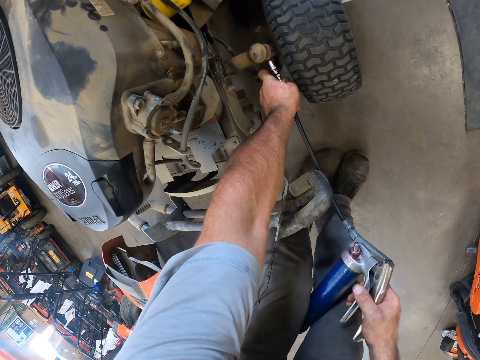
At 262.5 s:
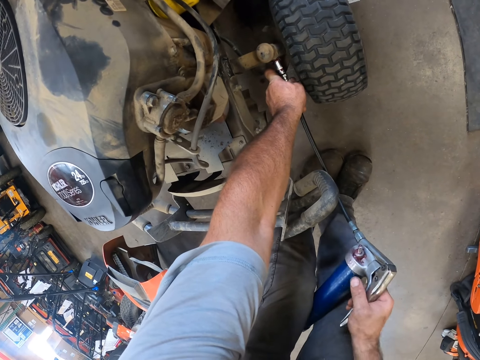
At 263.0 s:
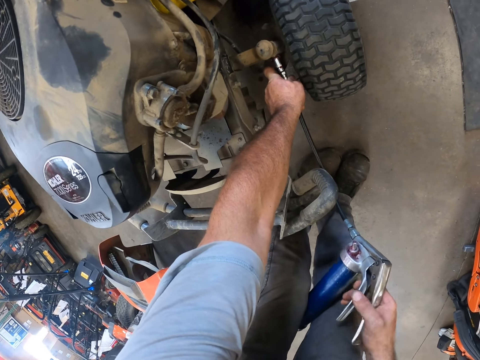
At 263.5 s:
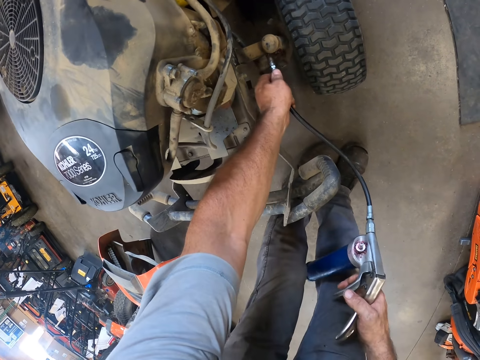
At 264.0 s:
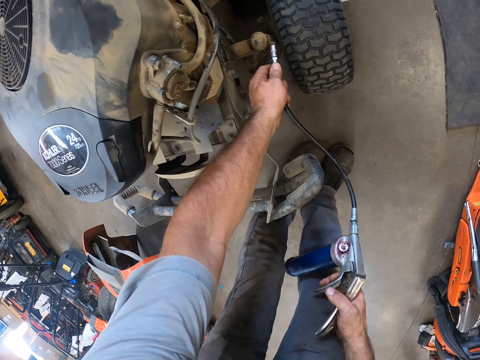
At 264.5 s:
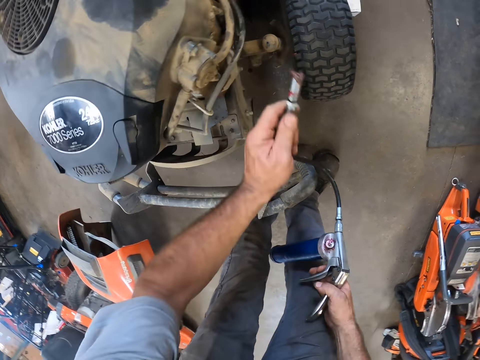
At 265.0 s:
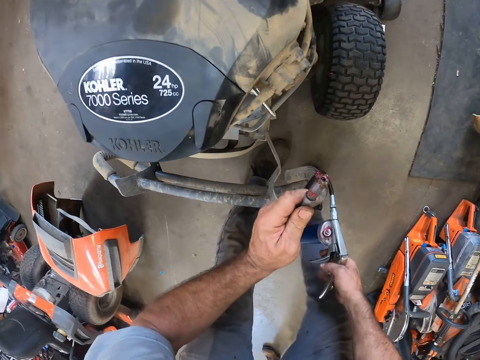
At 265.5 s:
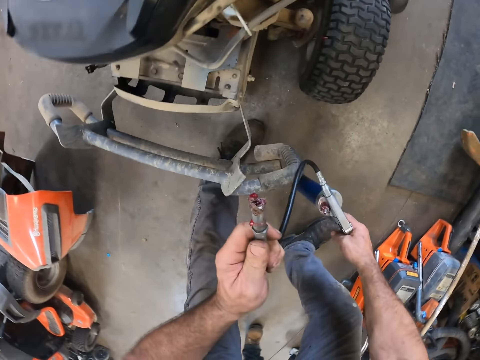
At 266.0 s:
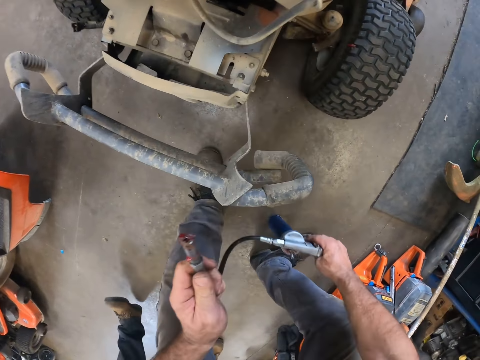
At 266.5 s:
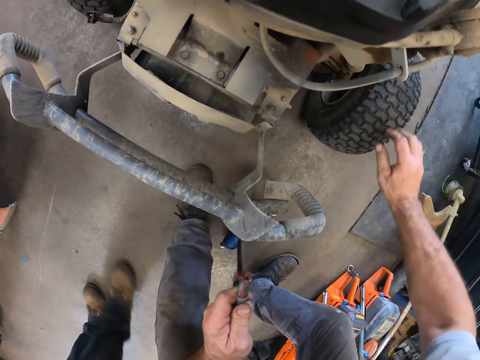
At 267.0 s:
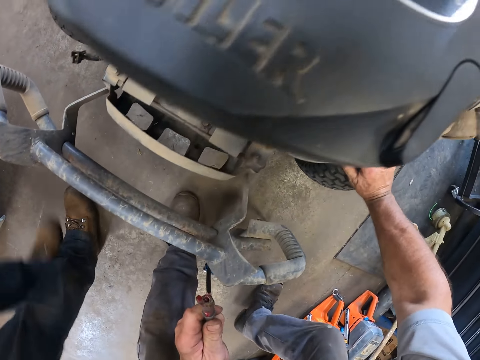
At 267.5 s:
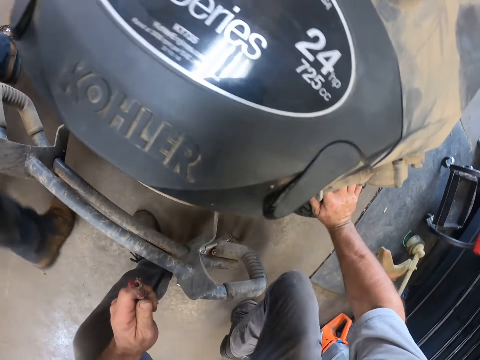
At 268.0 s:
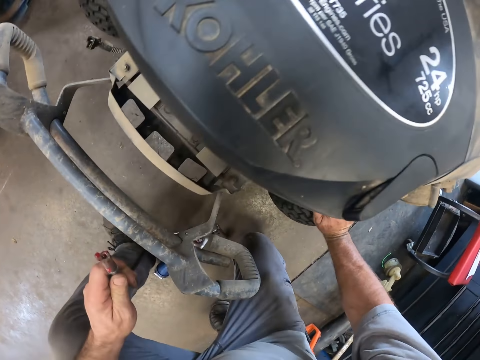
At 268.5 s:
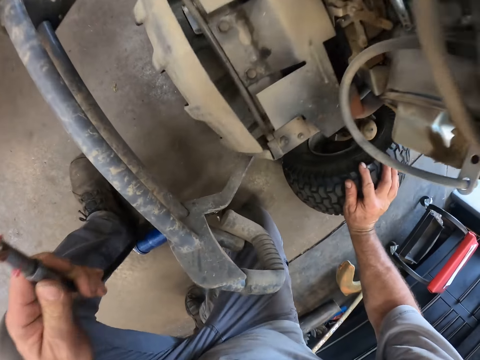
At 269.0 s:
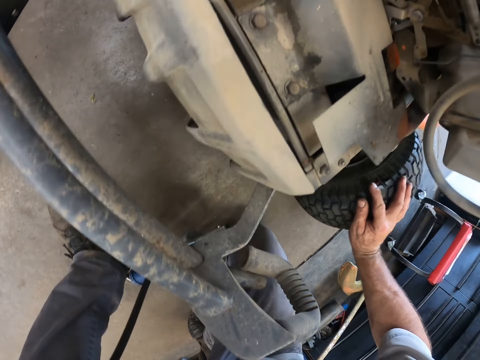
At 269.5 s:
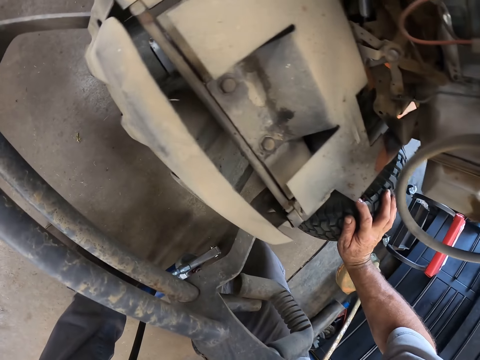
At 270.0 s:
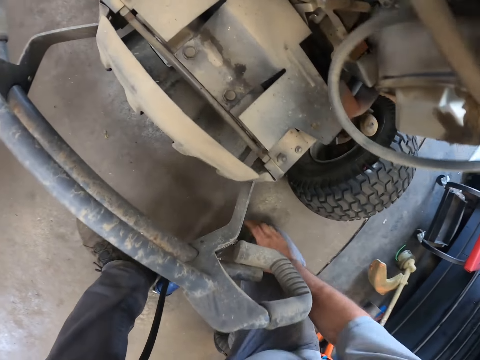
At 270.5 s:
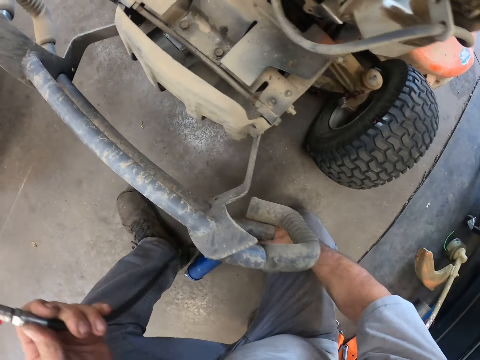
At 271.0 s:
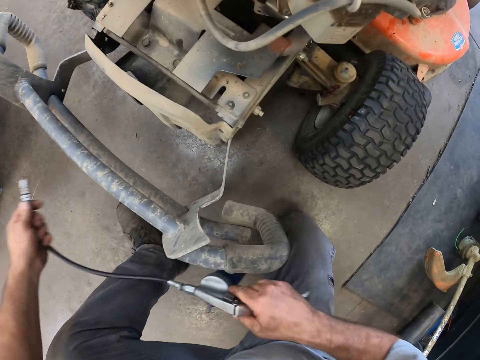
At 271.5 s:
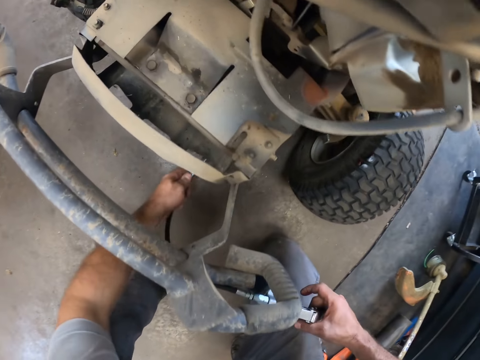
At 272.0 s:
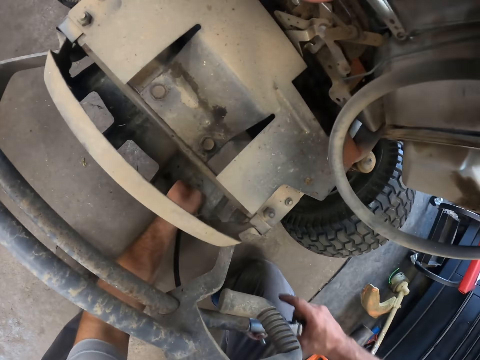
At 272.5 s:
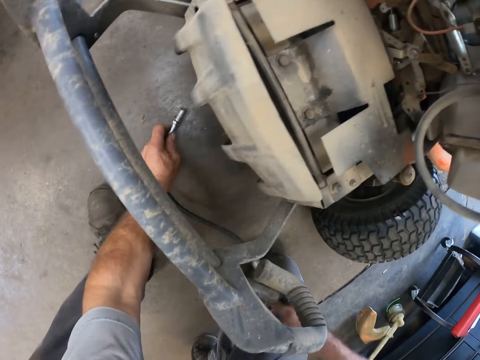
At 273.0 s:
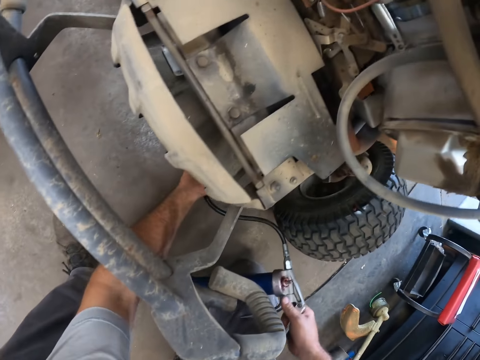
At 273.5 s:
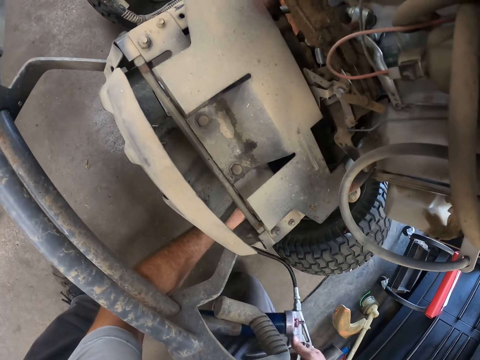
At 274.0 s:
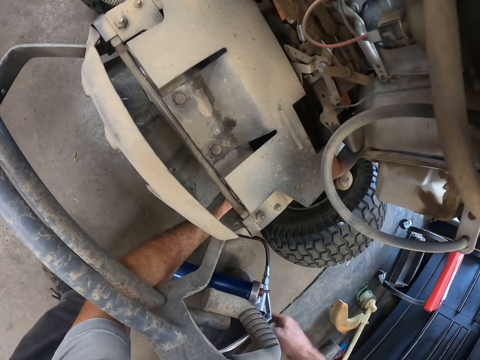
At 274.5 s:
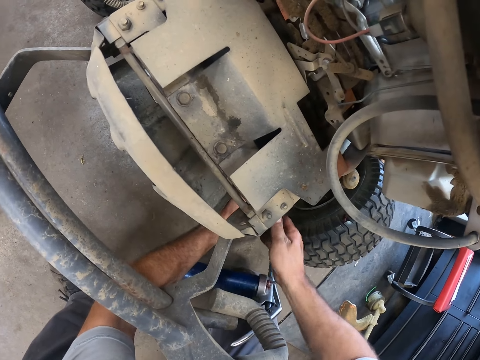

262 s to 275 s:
The camera wearer drops the valve. They hold the wheel. They carry the valve. They pass the valve hose under the lawn mower. They hold the pump below the motorbike.

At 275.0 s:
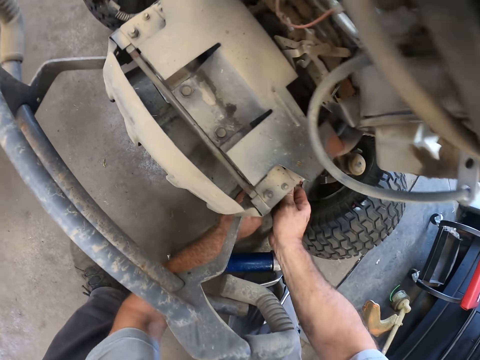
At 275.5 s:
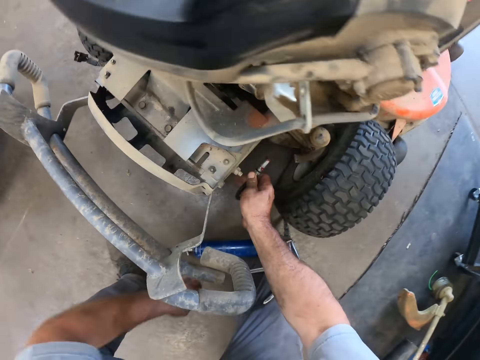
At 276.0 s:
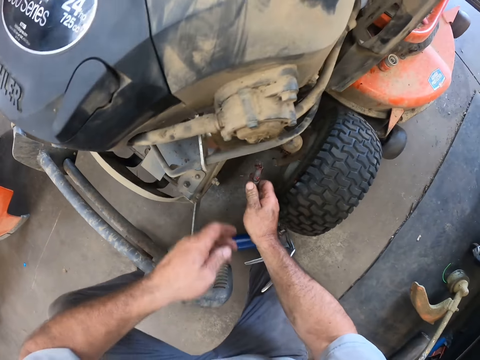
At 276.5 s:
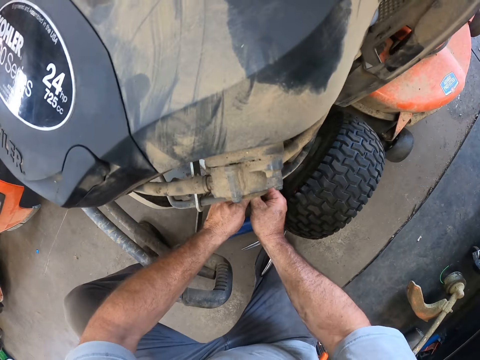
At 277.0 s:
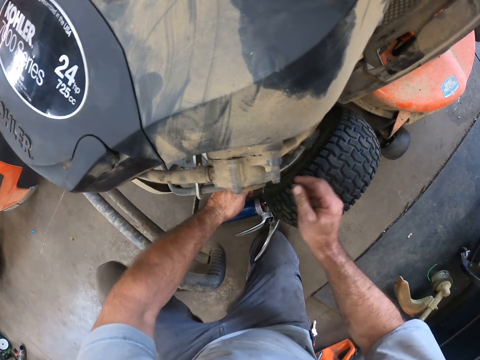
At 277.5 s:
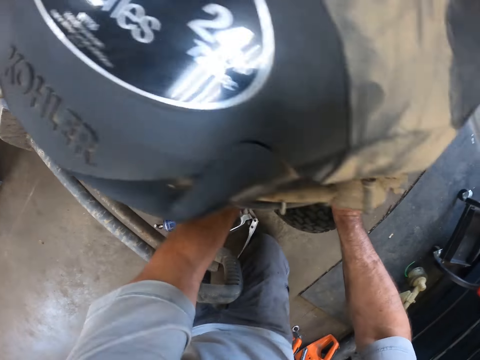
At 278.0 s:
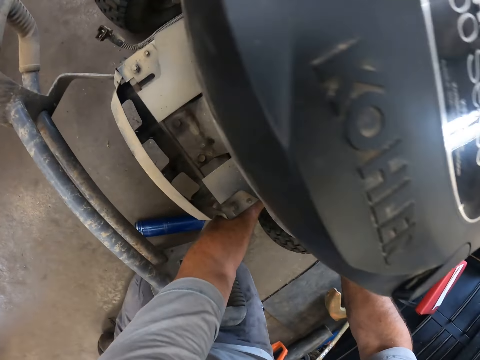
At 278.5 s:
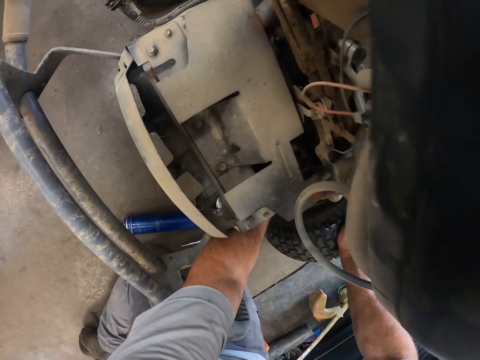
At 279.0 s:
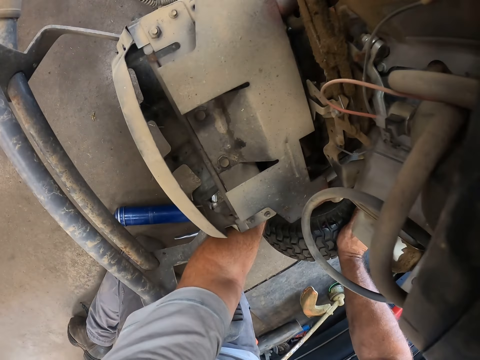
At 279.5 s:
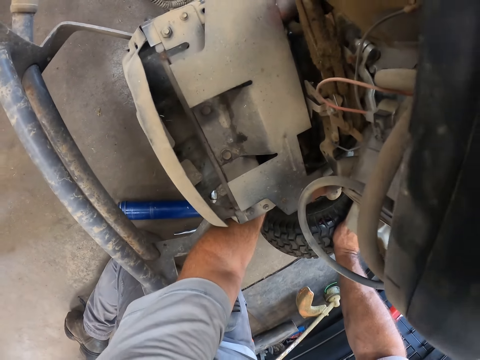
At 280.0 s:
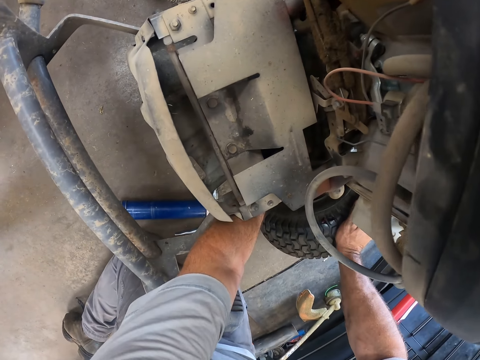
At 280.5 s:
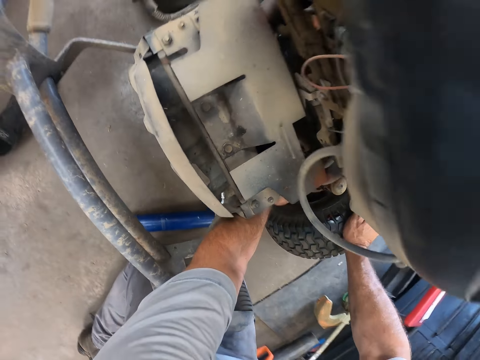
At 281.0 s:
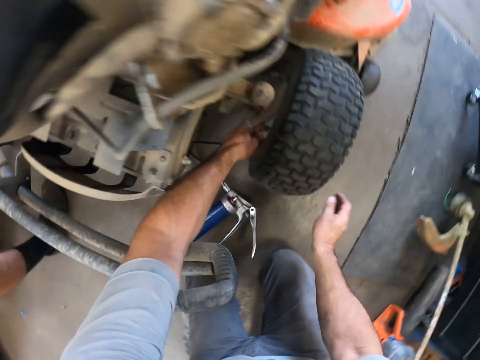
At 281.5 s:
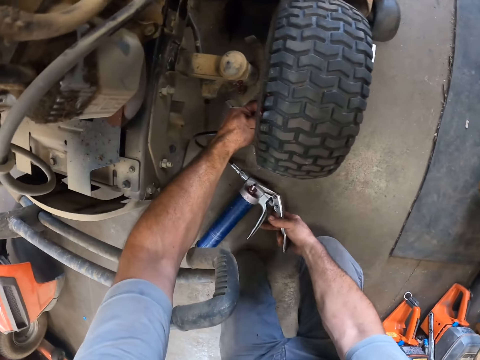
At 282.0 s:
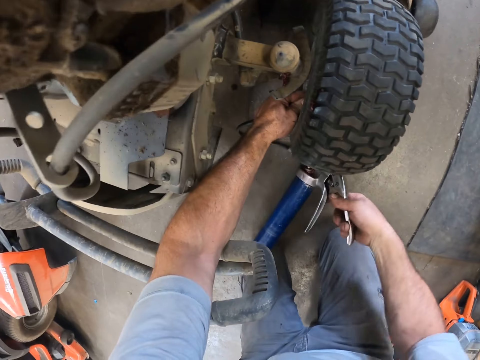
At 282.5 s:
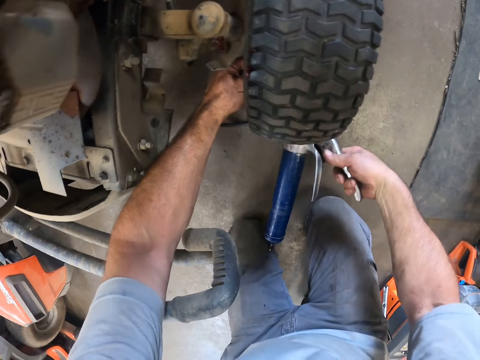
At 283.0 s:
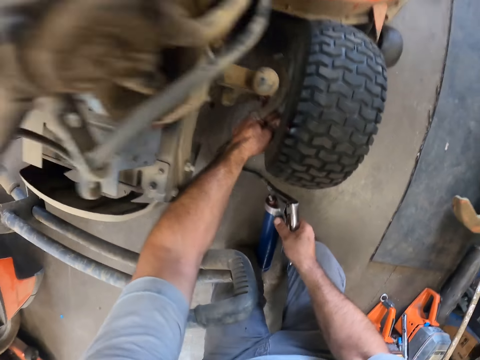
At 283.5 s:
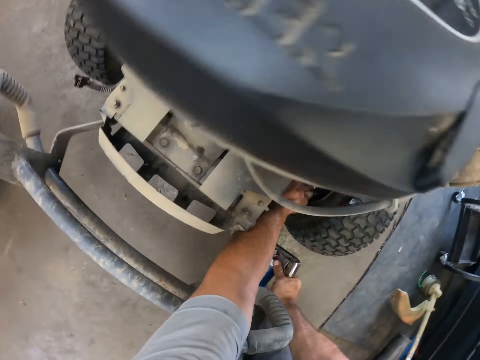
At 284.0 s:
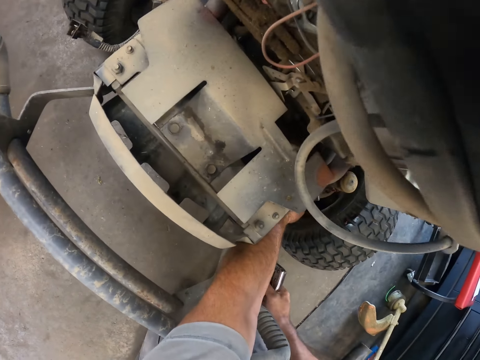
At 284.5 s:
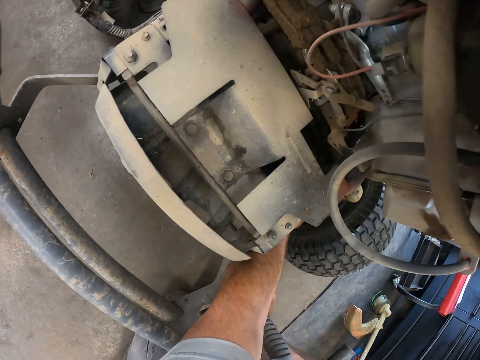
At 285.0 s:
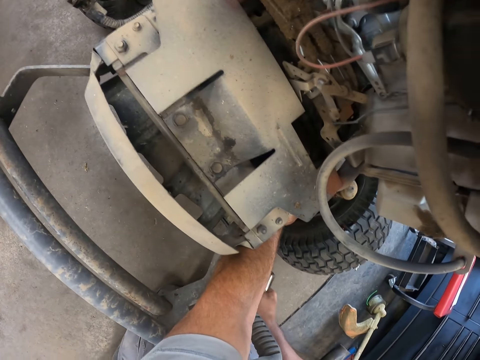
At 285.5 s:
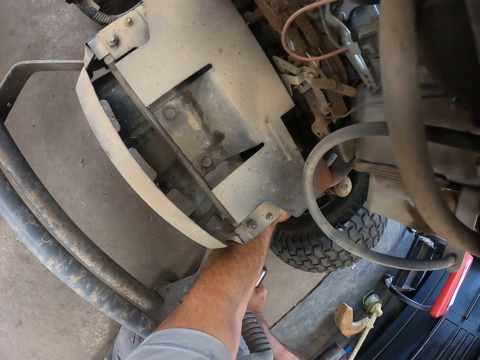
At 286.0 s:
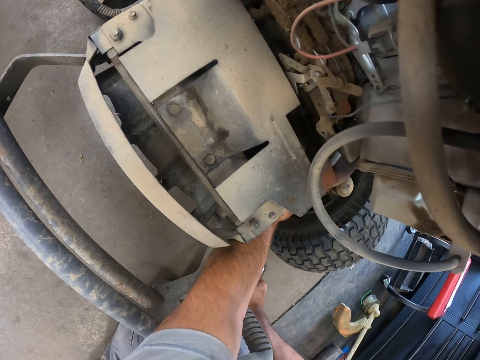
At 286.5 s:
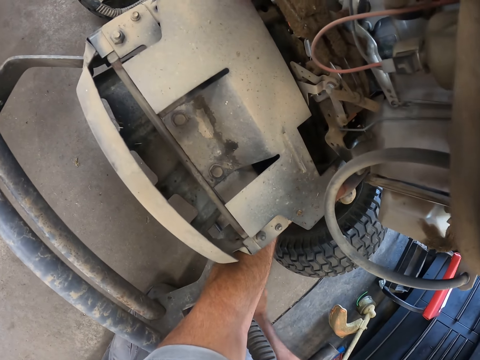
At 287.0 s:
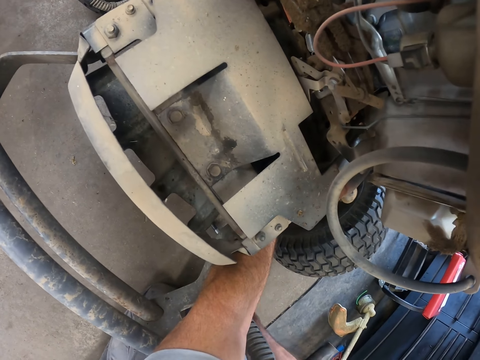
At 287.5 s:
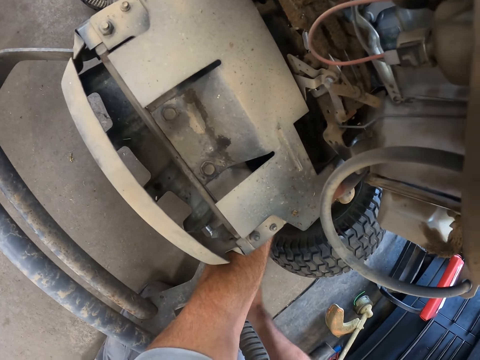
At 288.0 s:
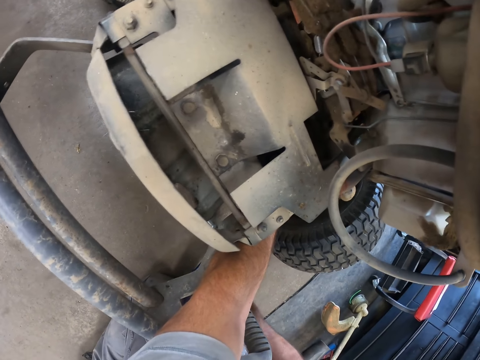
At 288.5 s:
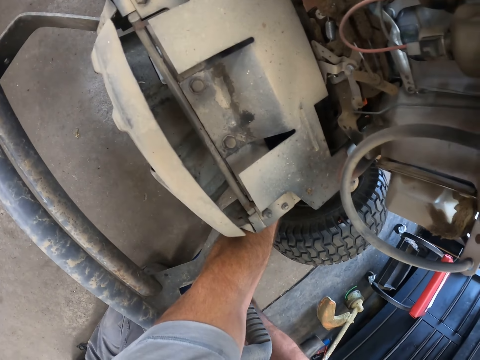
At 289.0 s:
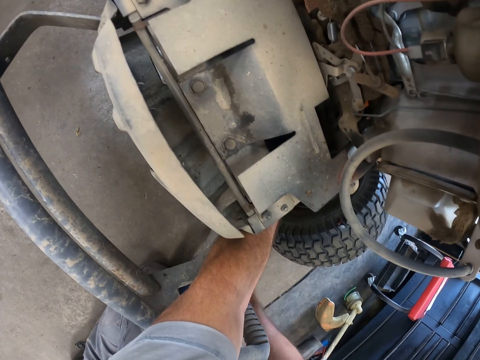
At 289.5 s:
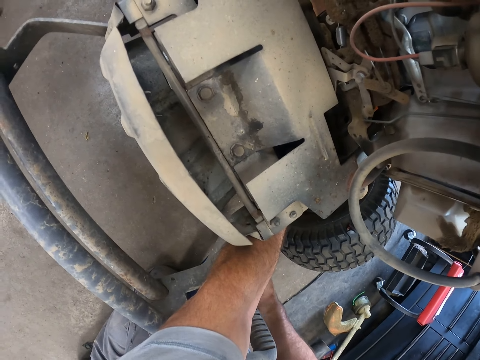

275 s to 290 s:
The camera wearer attaches the pump to a valve below the bike. He kneels down. He pumps the pump with his right hand. He holds the pump.
